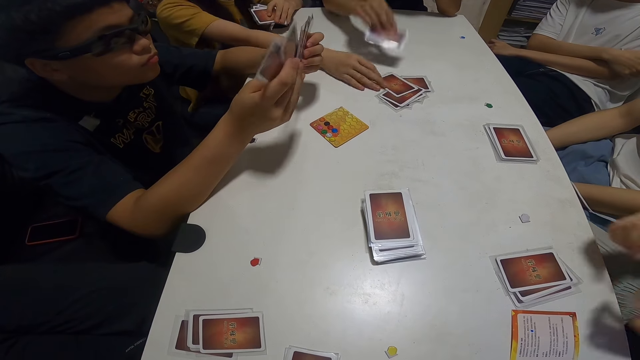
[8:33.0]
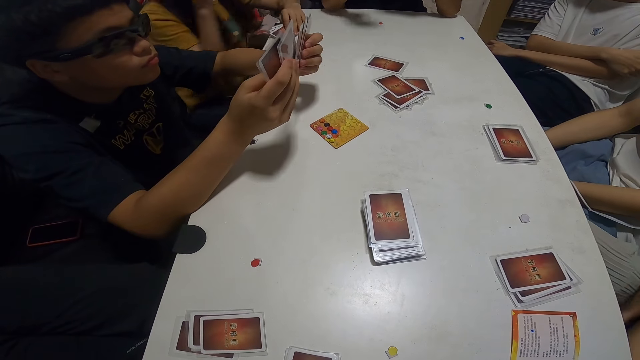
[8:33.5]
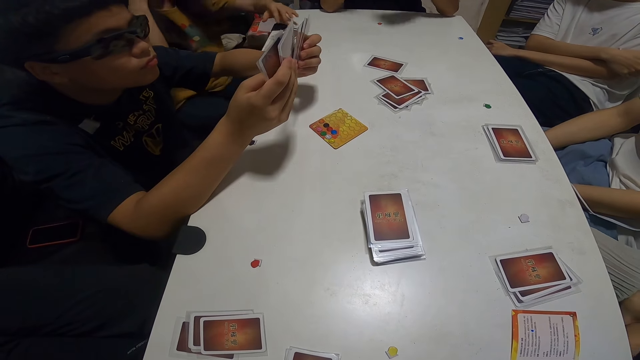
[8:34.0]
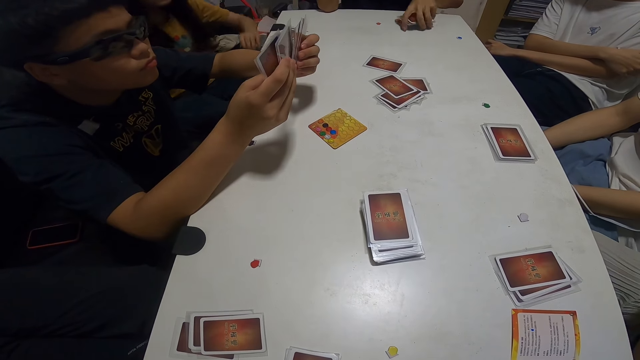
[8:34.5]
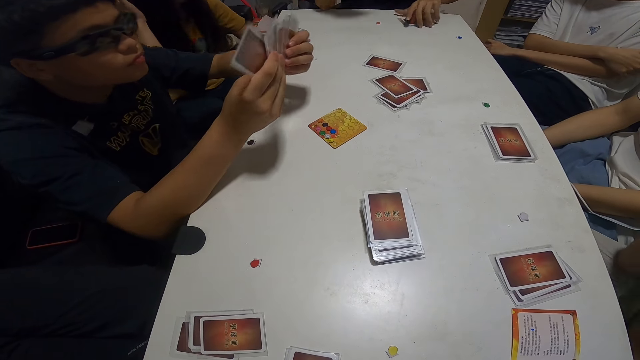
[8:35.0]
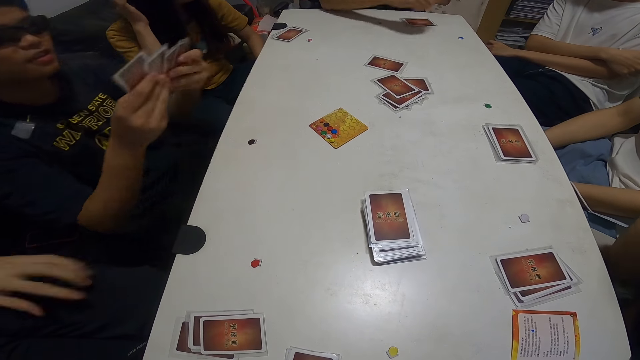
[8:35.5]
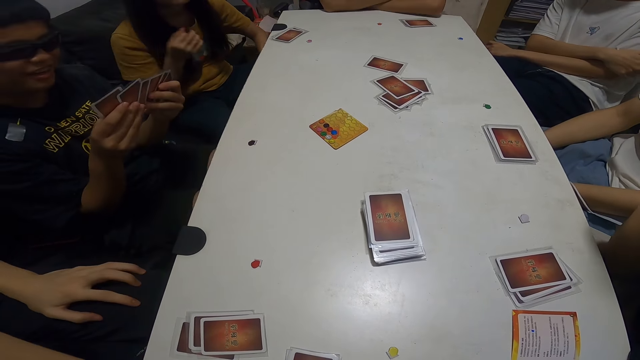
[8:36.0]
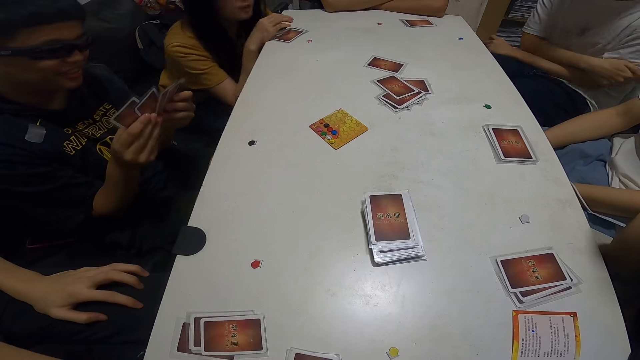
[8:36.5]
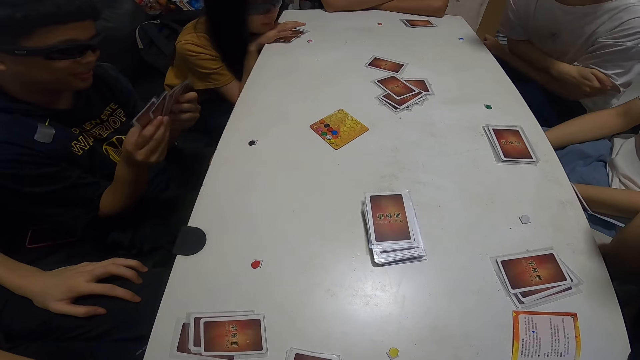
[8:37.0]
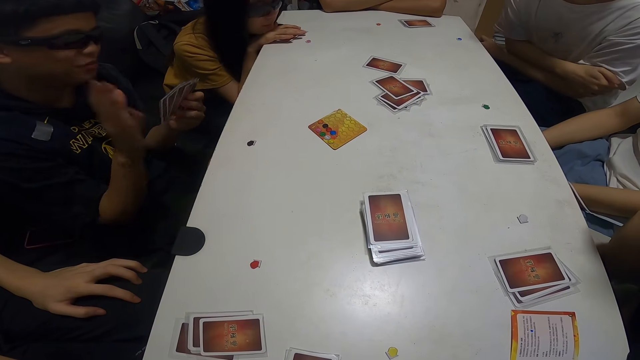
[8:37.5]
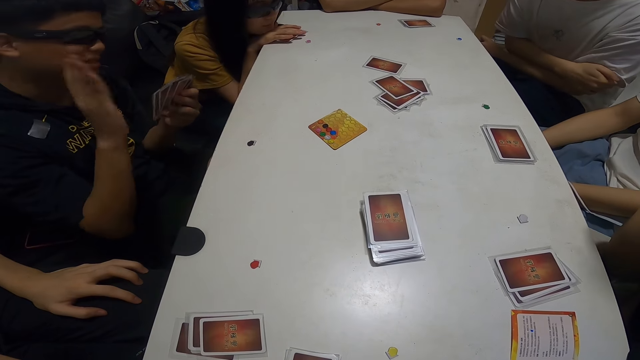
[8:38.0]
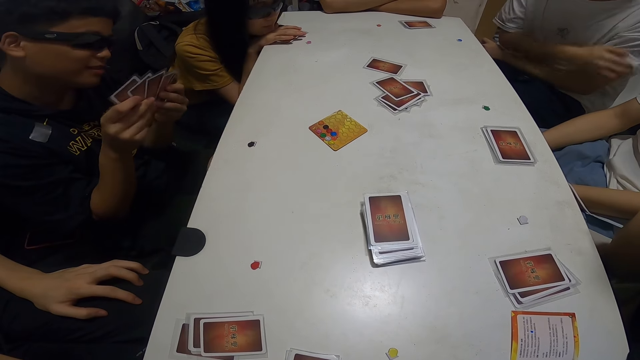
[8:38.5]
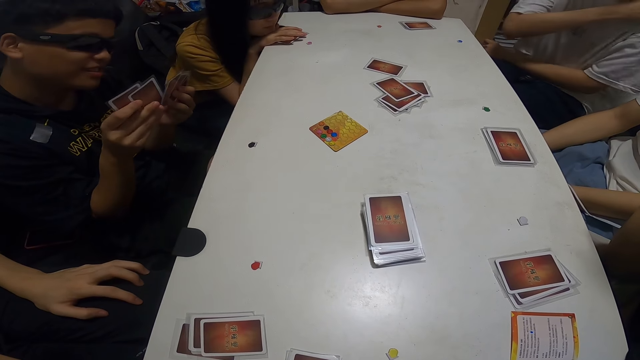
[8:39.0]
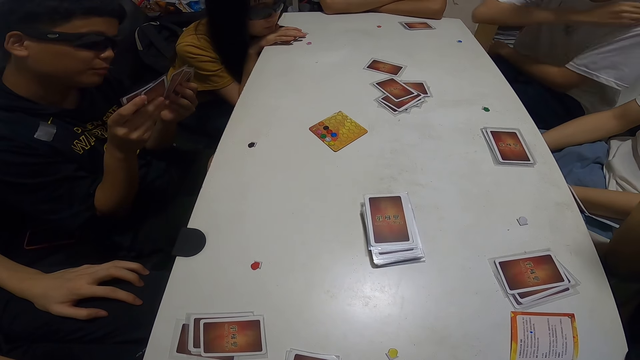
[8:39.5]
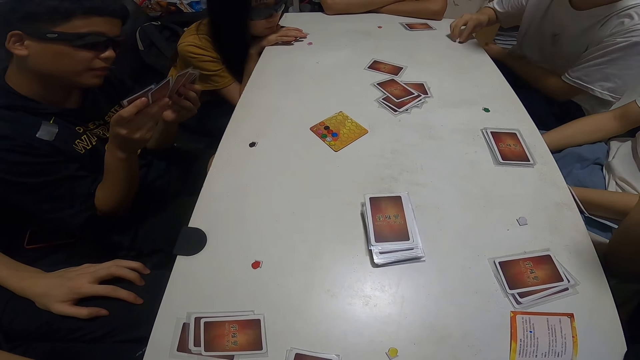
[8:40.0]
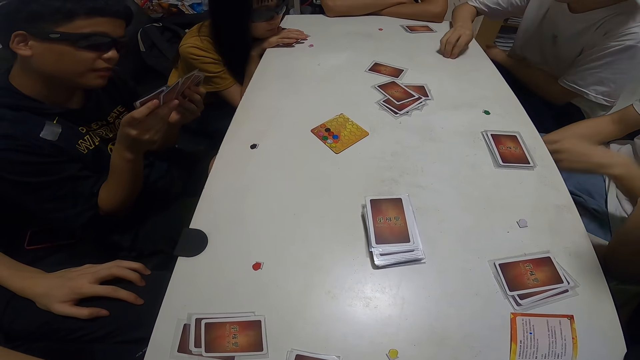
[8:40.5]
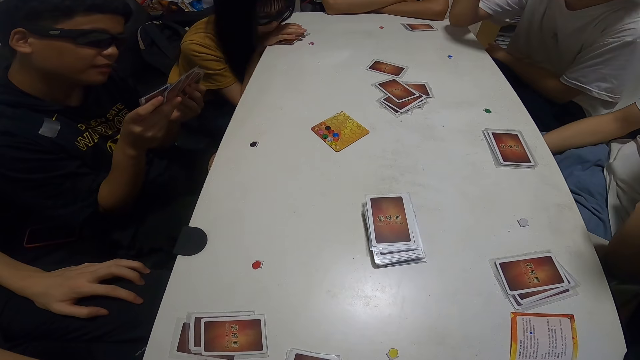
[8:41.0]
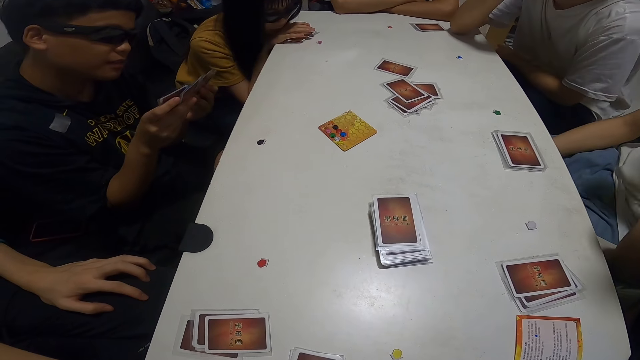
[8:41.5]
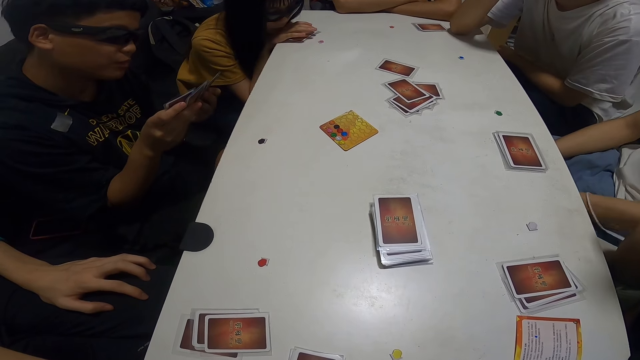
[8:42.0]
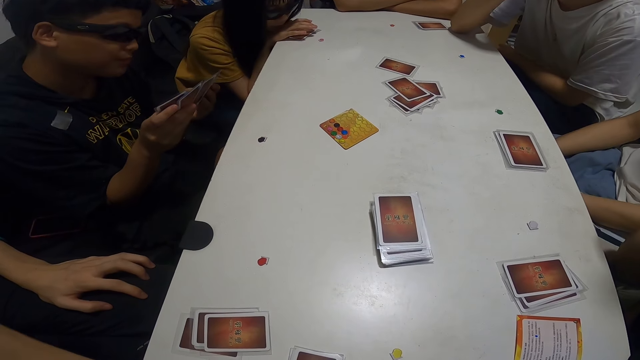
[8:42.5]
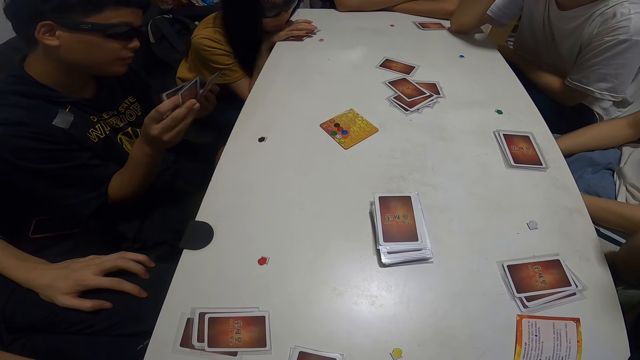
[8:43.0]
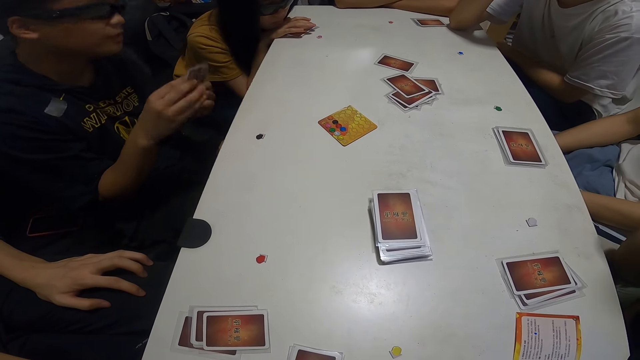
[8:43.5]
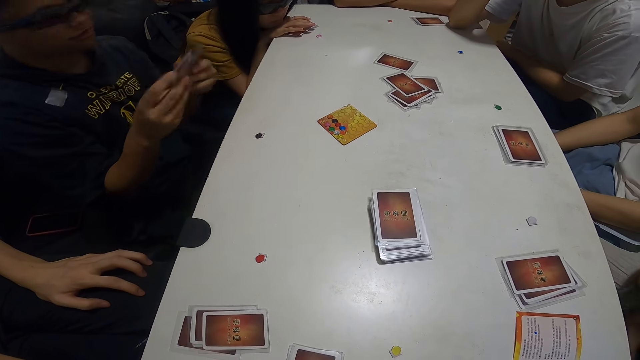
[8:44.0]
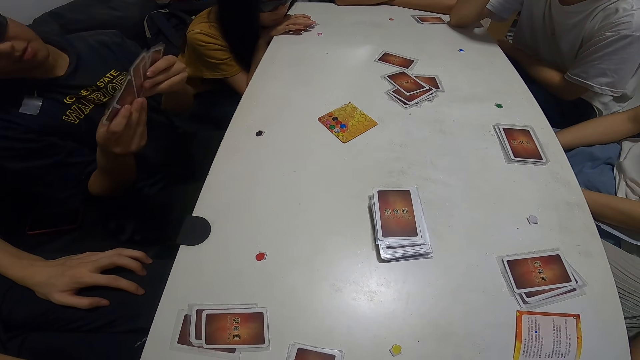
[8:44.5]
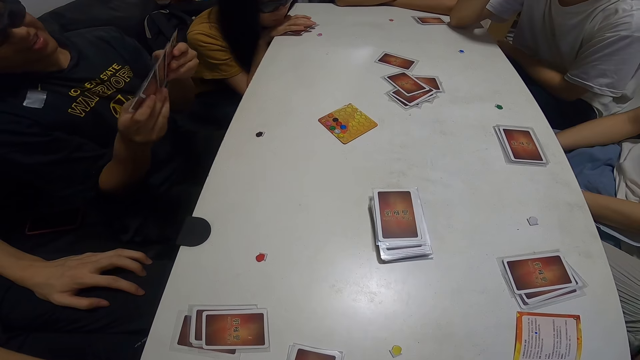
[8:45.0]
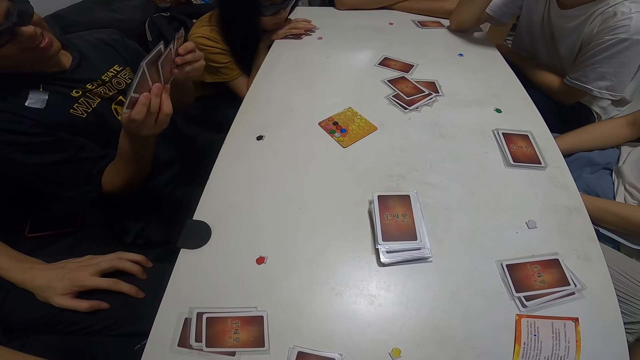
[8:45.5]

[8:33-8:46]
A person places the card on the table. Another person places the card on the table. The first person does something with her hand. The second person places the card on the table. A third person leans on the couch. A fourth person holds his lap. The first person leans on her hand. A fifth person leans forward. The third person lifts his hand up and holds his cards. The fifth person lifts his hand to his shoulder, pushes the assorted sticker card, and holds his face. A sixth person lowers his hand. The fifth person moves his body a bit. The third person moves his body a bit.

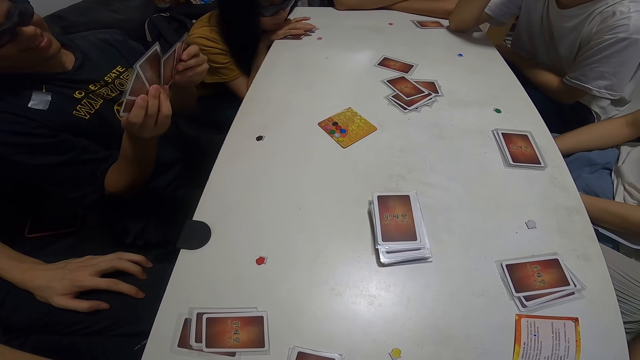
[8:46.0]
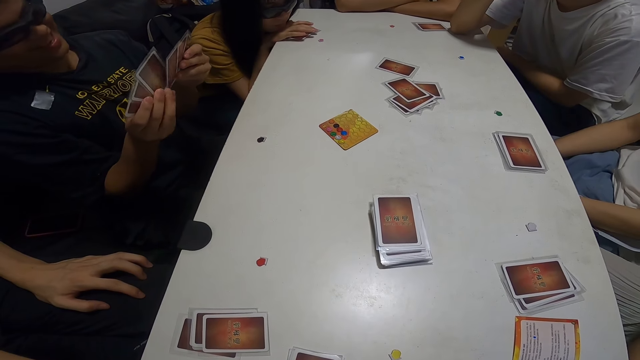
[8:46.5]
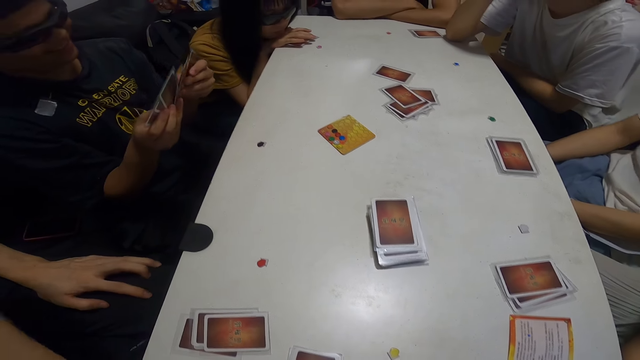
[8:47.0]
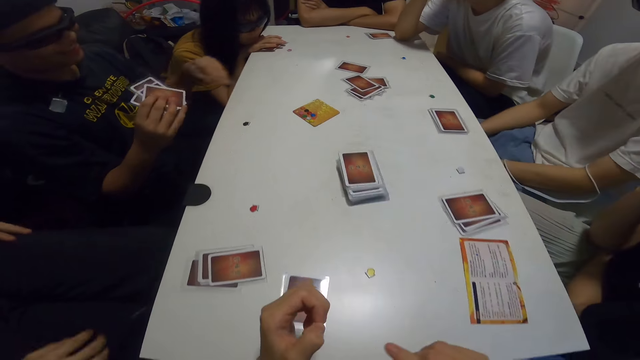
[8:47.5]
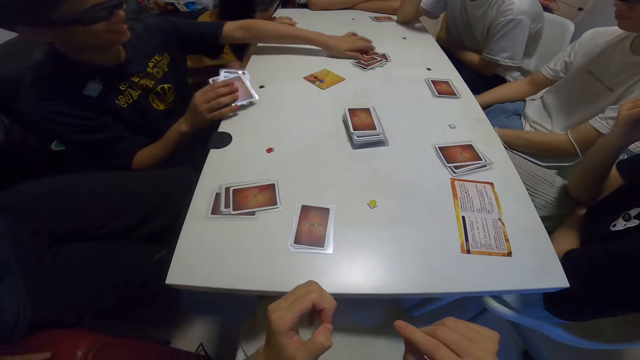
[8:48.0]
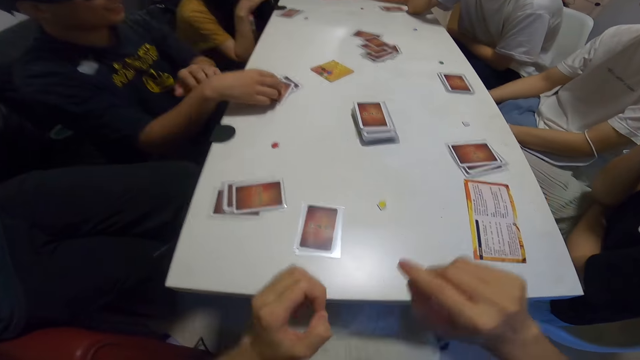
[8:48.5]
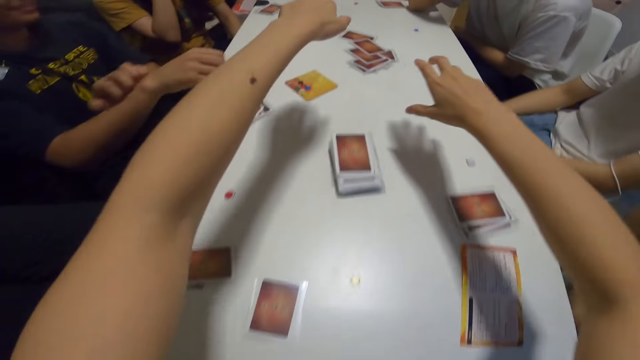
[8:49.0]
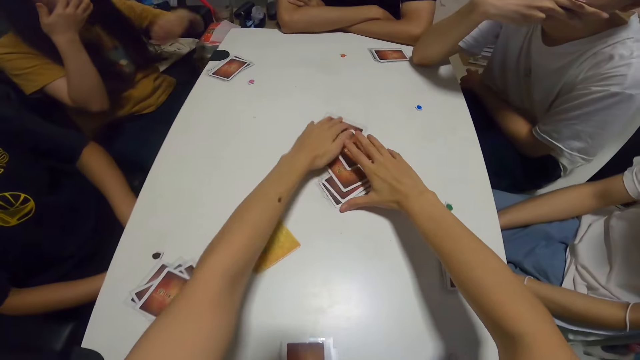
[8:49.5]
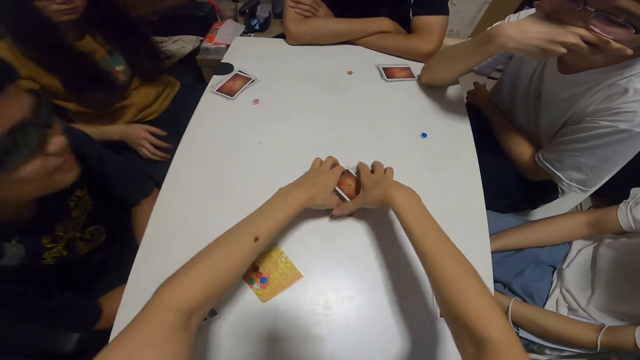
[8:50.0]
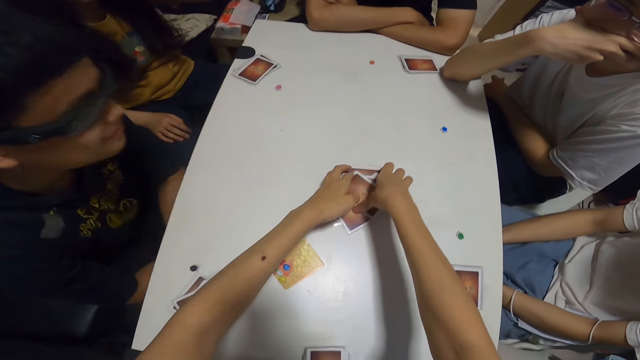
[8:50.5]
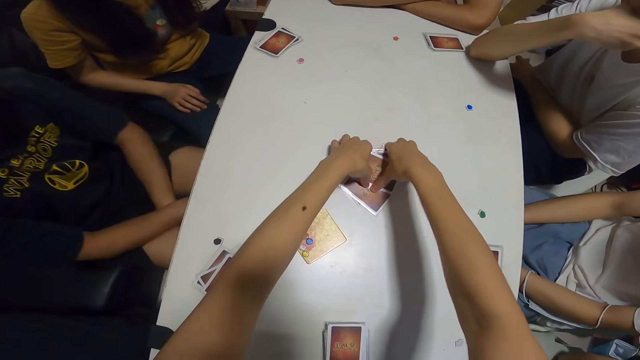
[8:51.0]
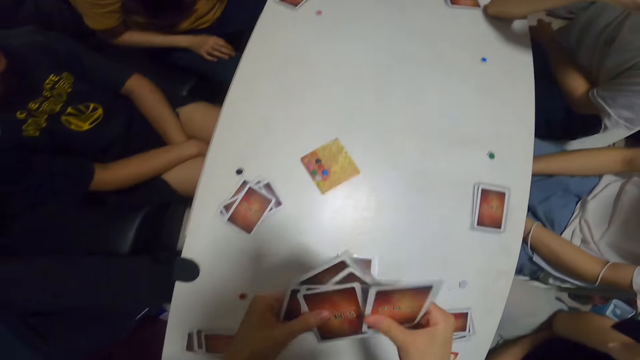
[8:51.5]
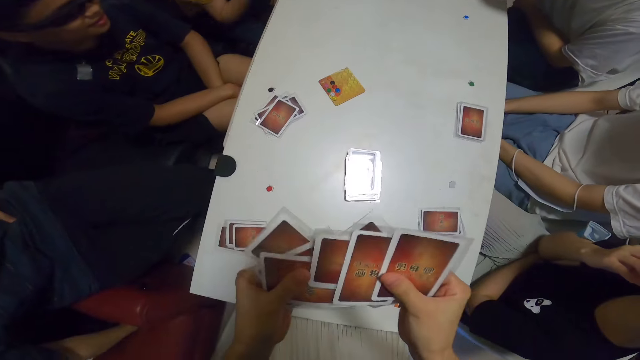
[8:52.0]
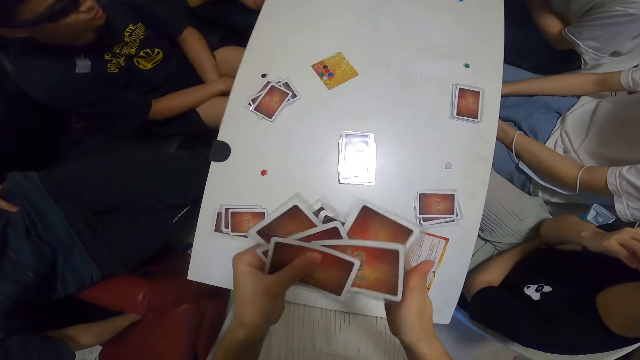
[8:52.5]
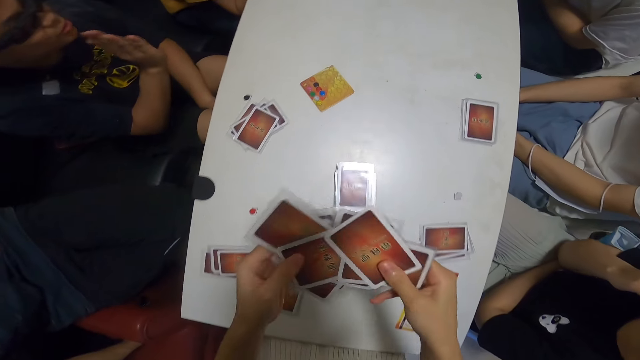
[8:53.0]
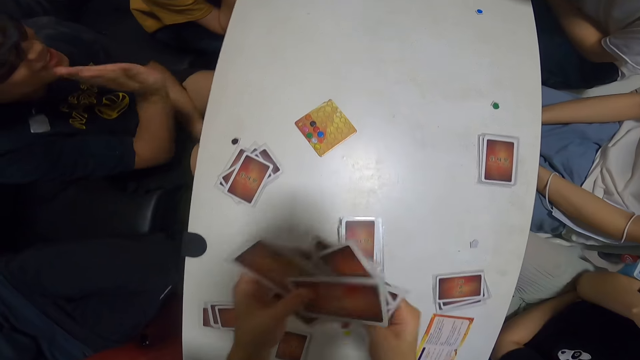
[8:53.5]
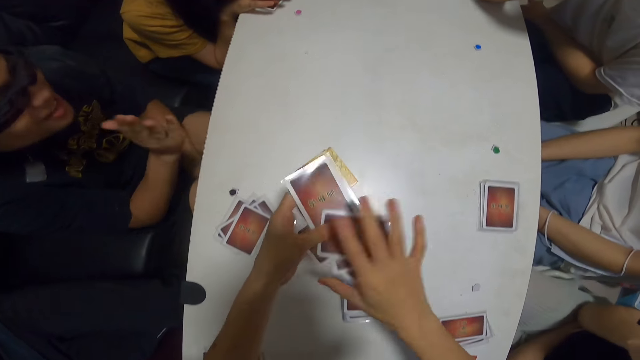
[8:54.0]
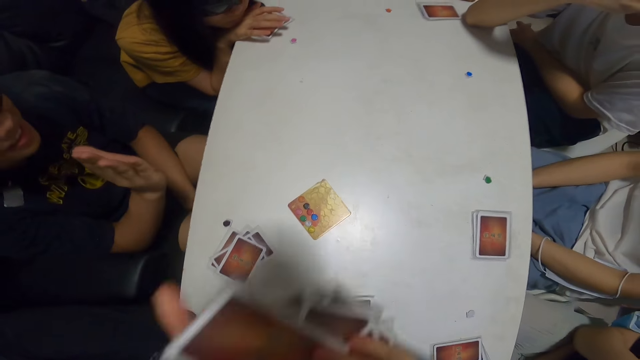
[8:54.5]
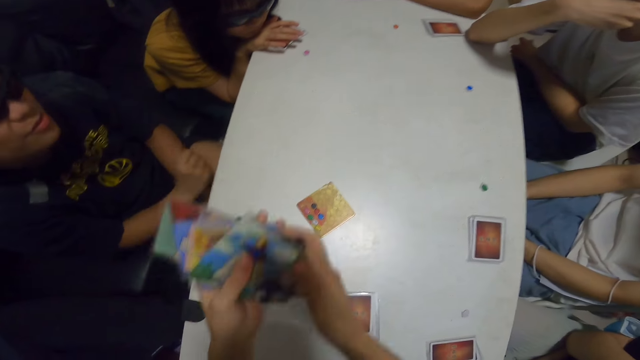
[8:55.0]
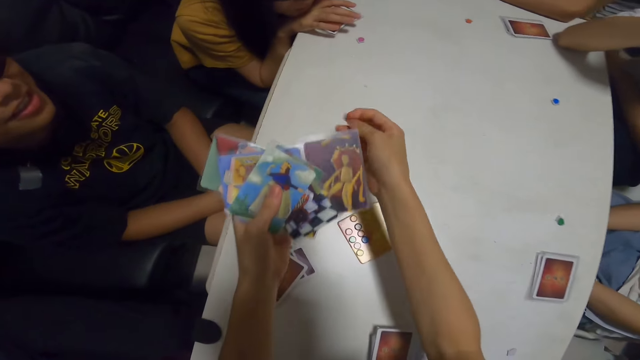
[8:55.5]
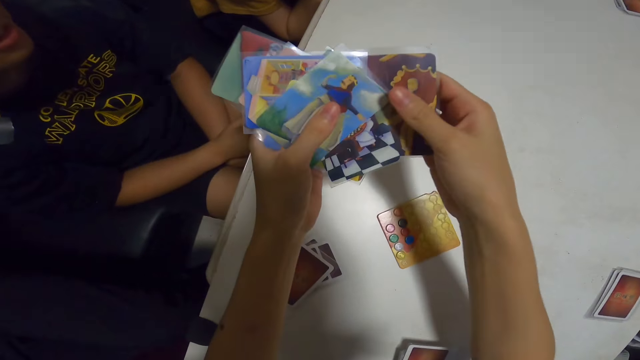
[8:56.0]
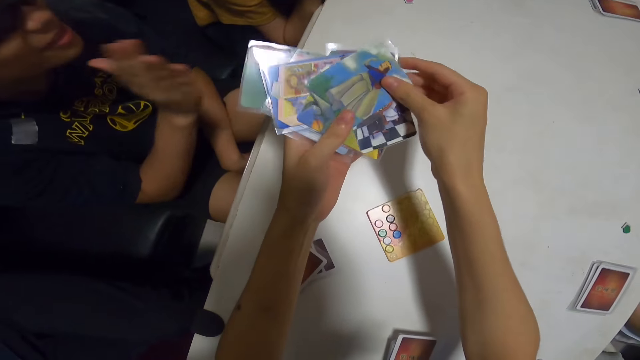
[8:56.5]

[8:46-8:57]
A person moves his hands. Another person picks a card on the table and places the cards on the table. The camera wearer picks up the cards on the table. They hold the cards on the table. A third person lifts her hand to her hair. The second person leans forward. A guy interacts with the camera wearer. The third person moves her body. The camera wearer shuffles the cards. The second person lifts his hand up. The camera wearer picks a card.
